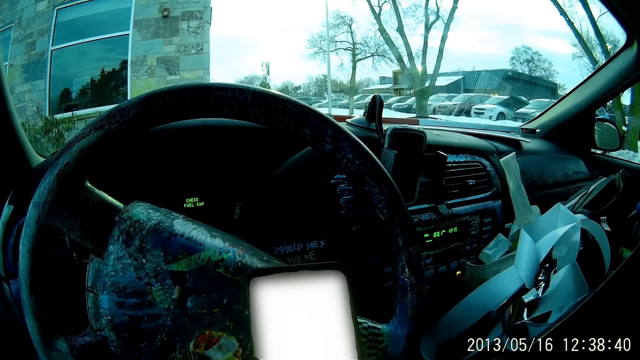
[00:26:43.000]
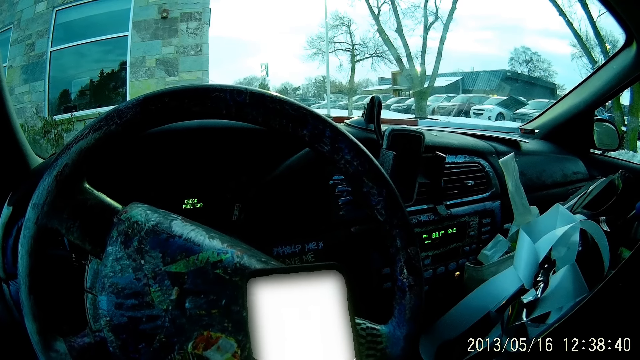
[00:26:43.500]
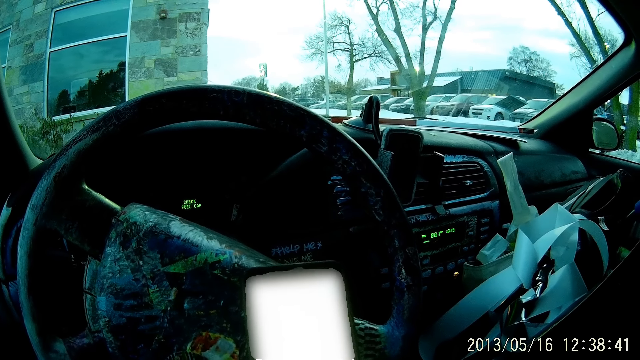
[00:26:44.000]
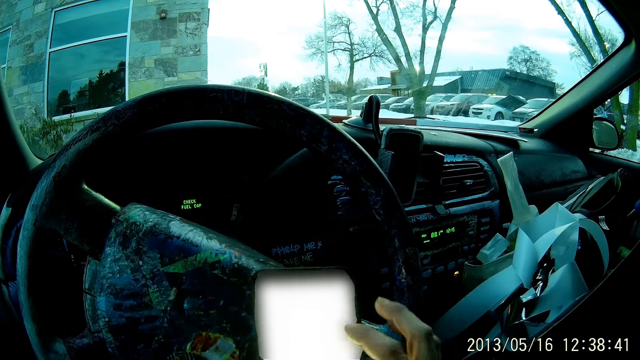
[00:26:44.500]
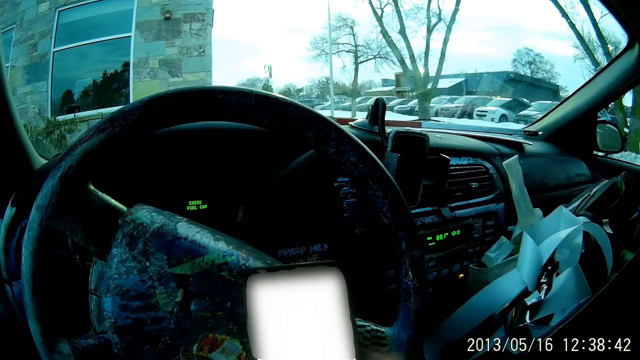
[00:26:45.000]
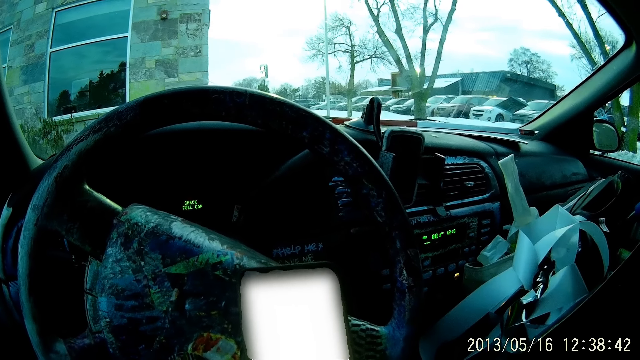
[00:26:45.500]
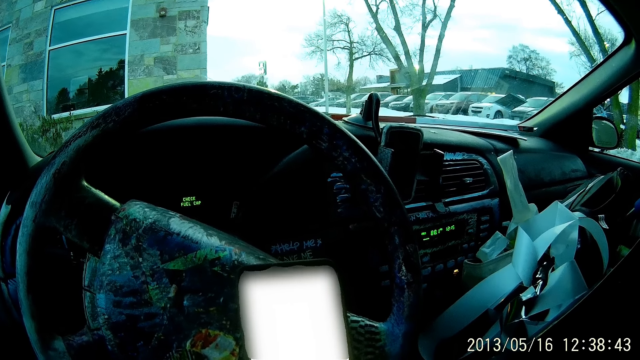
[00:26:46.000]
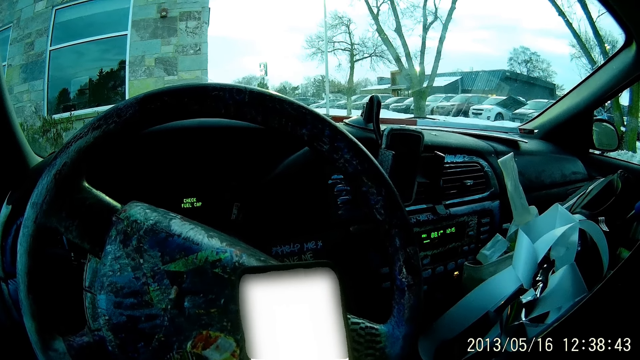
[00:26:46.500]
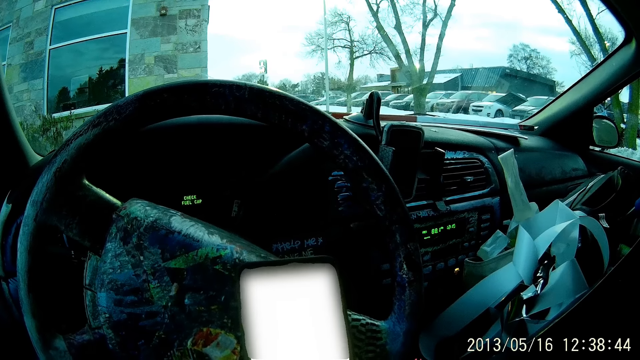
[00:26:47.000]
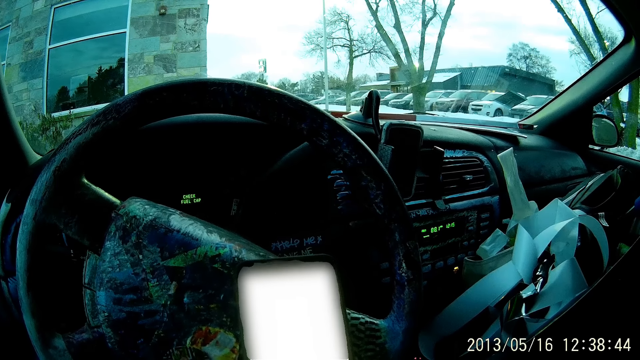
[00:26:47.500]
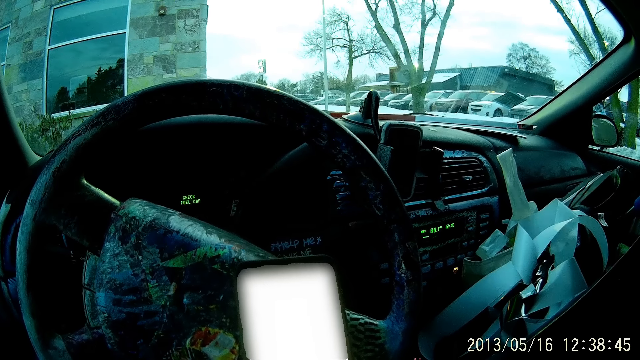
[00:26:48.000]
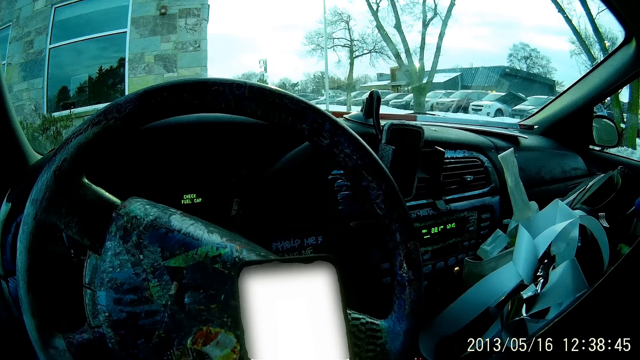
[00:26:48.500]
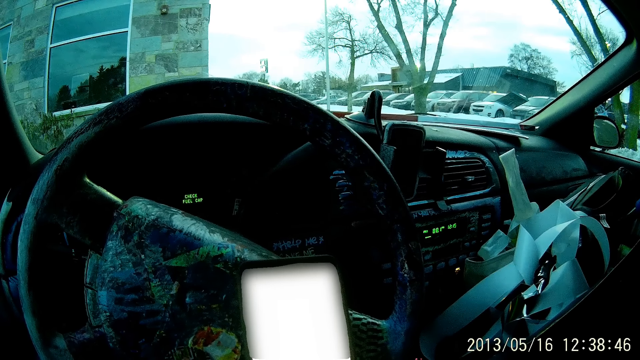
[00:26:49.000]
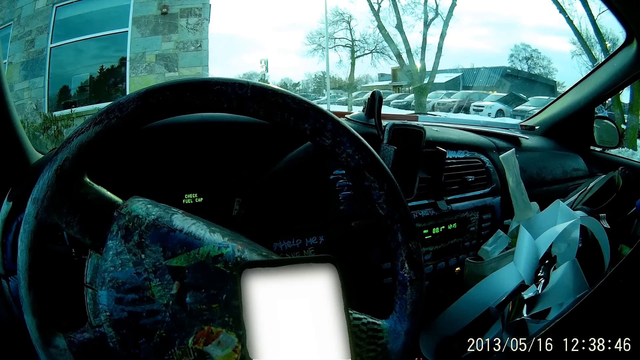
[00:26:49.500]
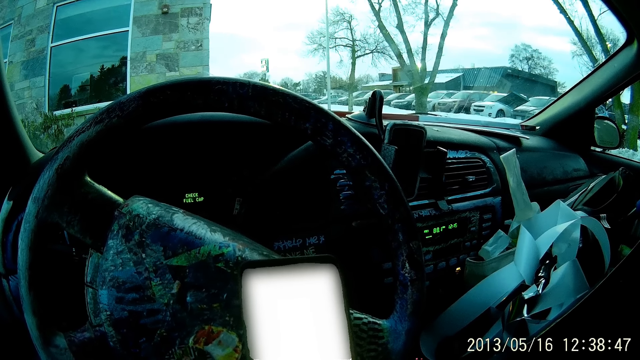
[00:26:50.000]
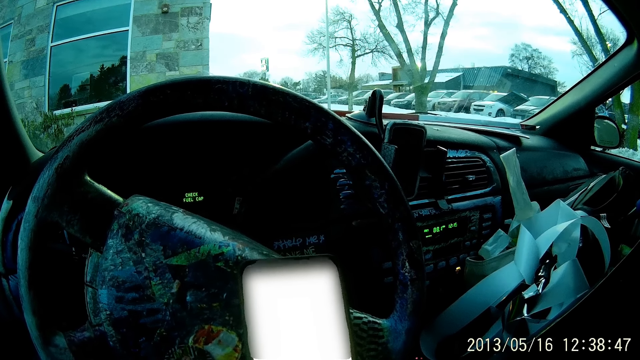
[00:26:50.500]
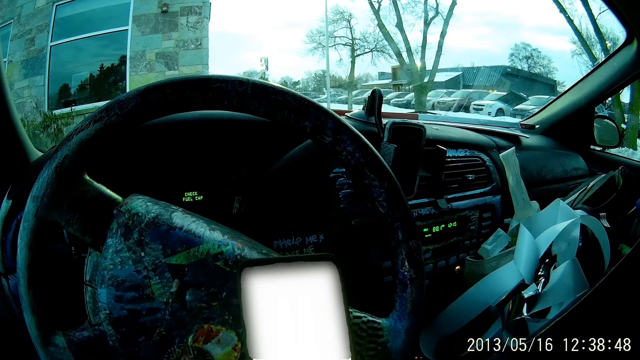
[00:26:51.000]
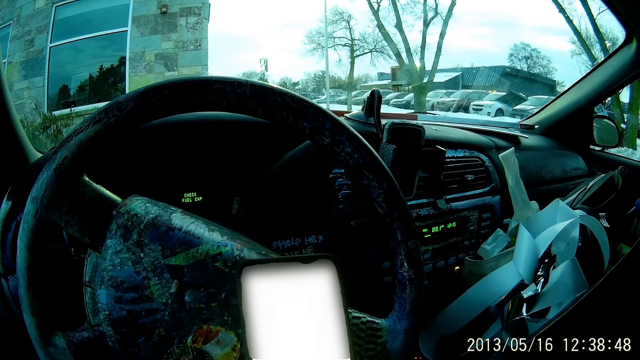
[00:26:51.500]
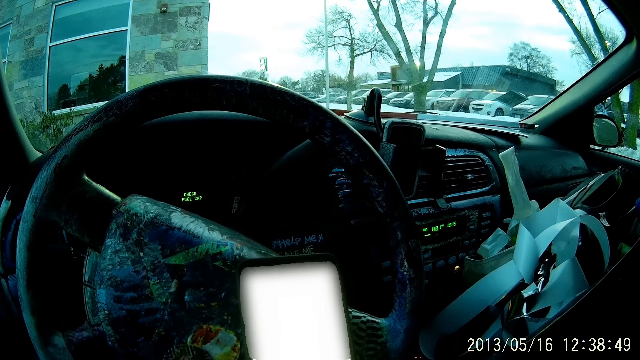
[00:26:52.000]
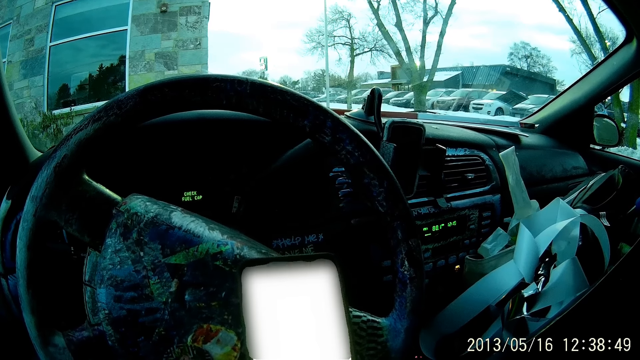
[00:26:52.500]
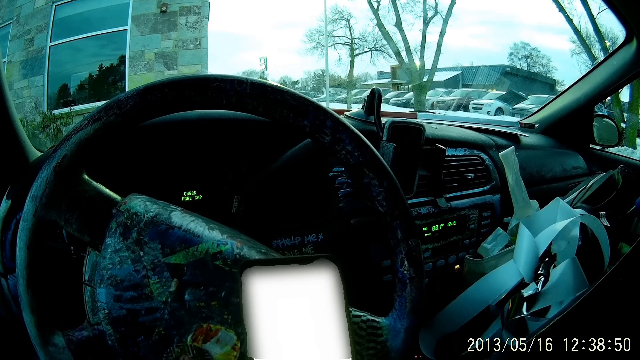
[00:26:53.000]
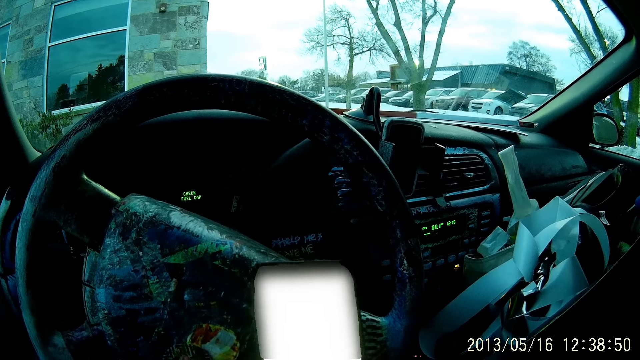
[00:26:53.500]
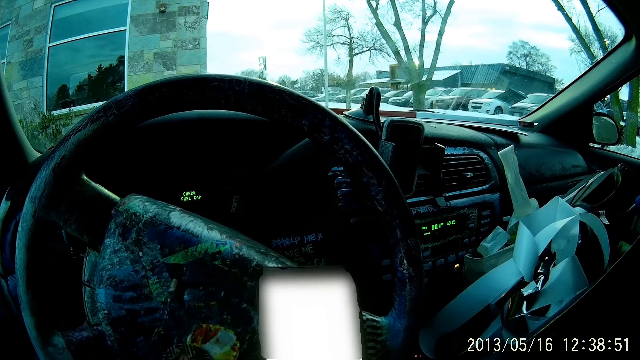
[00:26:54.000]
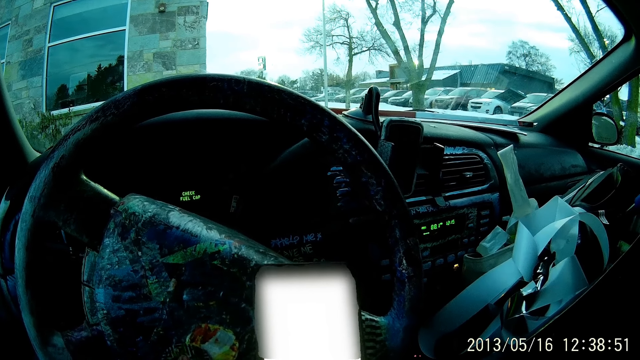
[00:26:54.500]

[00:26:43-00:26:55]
The camera wearer taps the phone. They look at the phone.

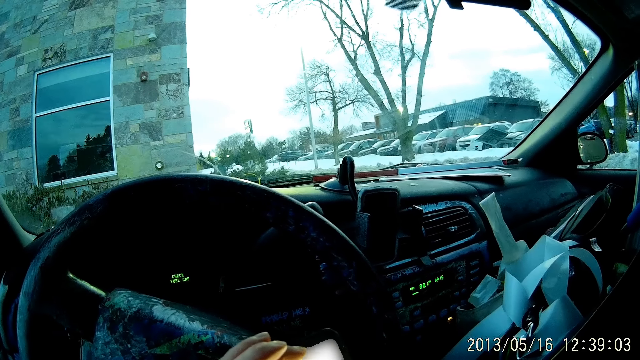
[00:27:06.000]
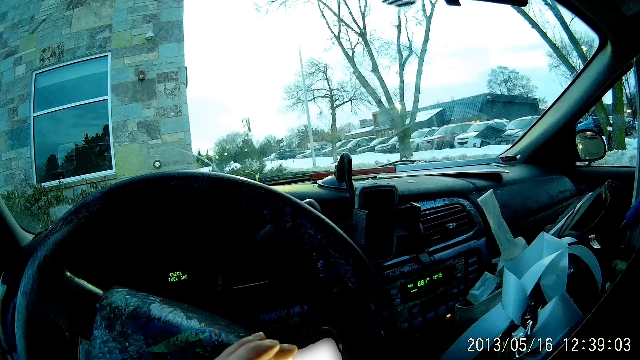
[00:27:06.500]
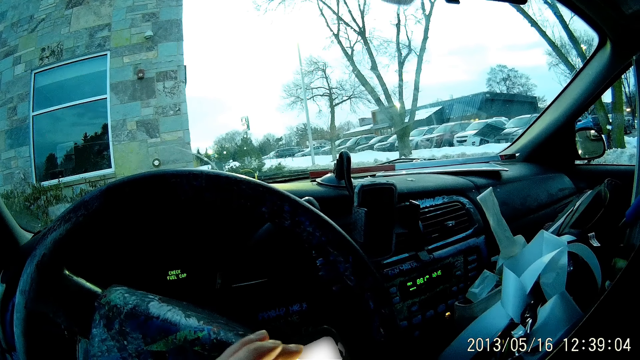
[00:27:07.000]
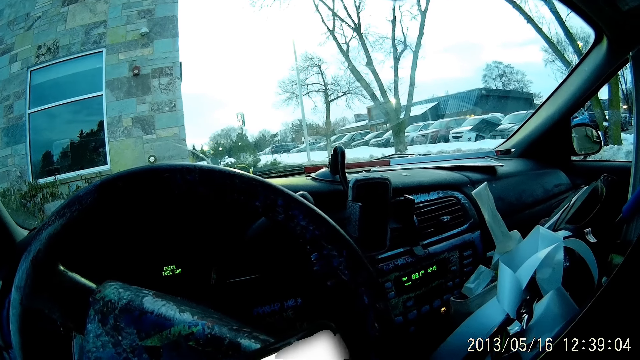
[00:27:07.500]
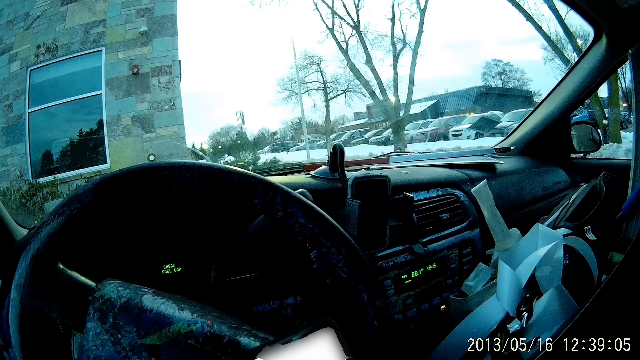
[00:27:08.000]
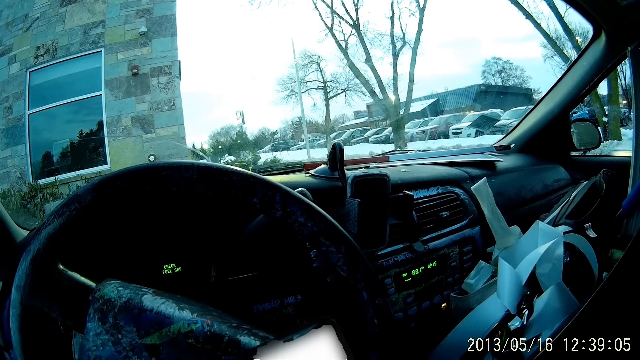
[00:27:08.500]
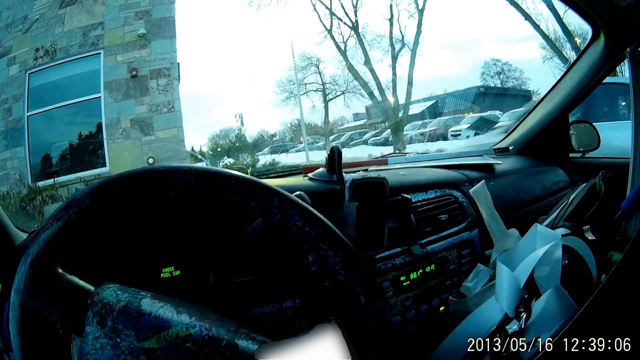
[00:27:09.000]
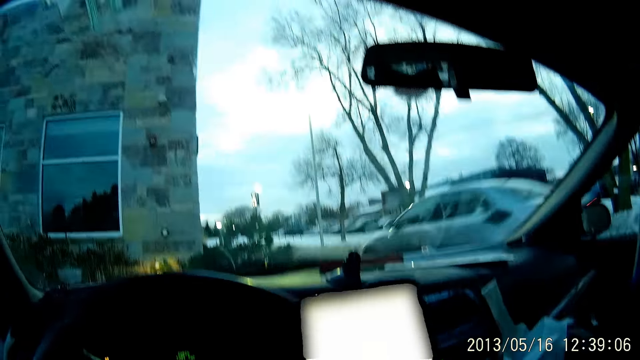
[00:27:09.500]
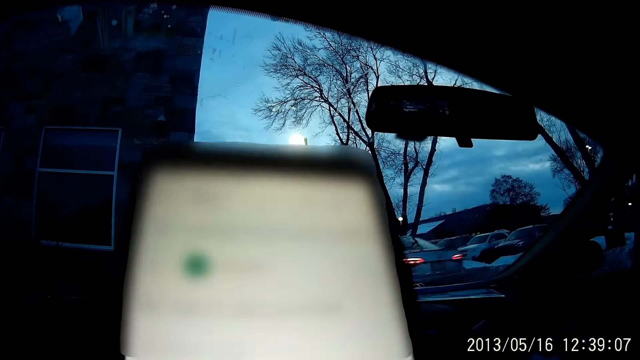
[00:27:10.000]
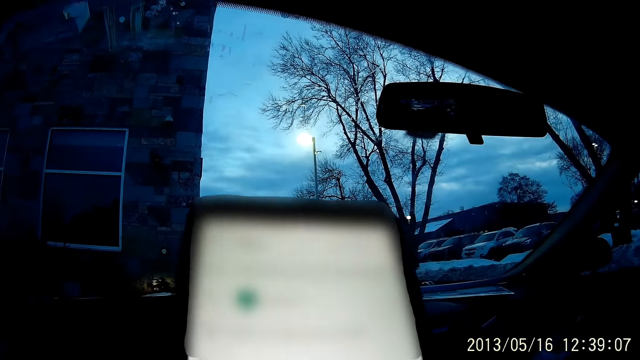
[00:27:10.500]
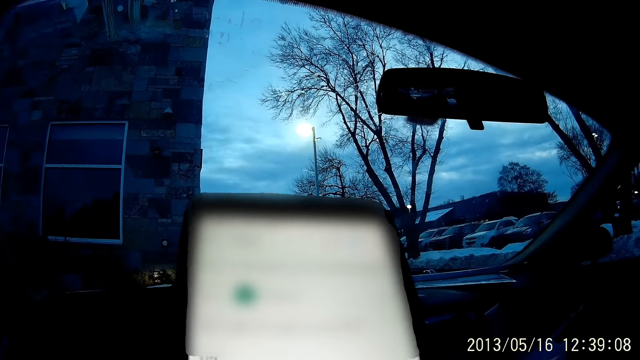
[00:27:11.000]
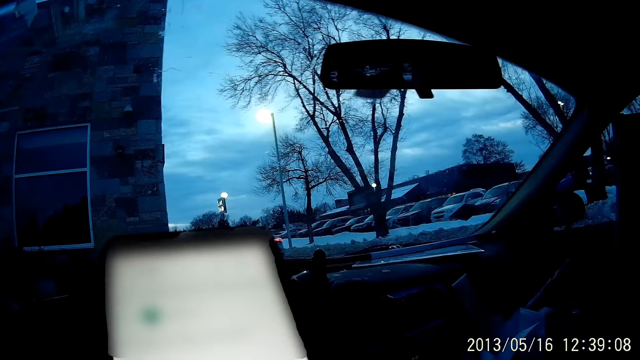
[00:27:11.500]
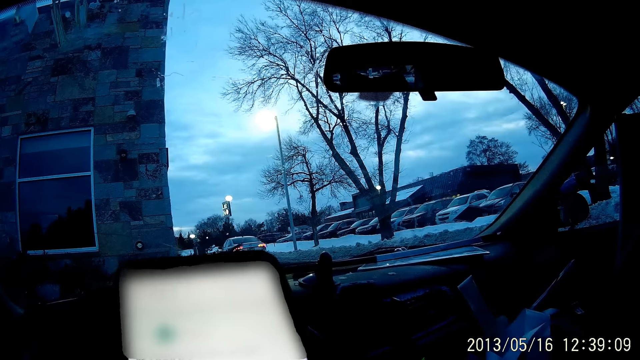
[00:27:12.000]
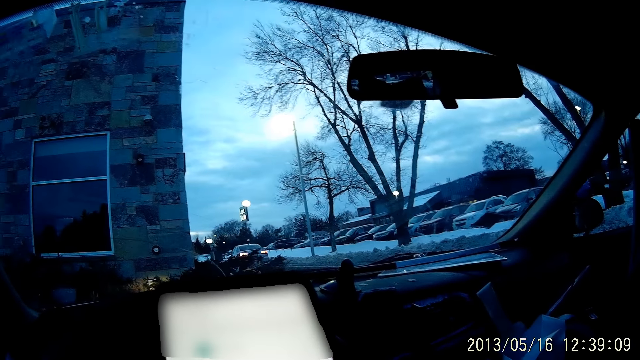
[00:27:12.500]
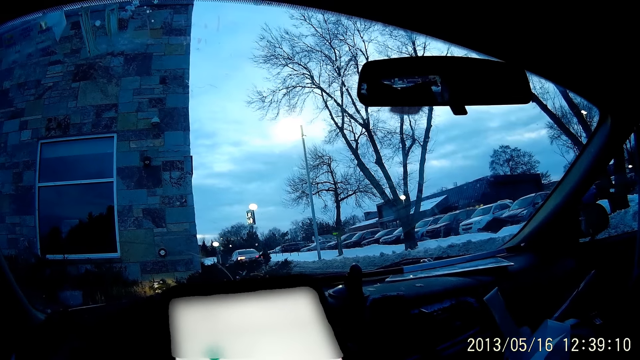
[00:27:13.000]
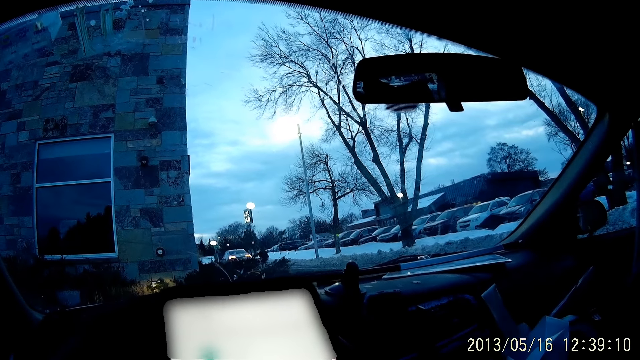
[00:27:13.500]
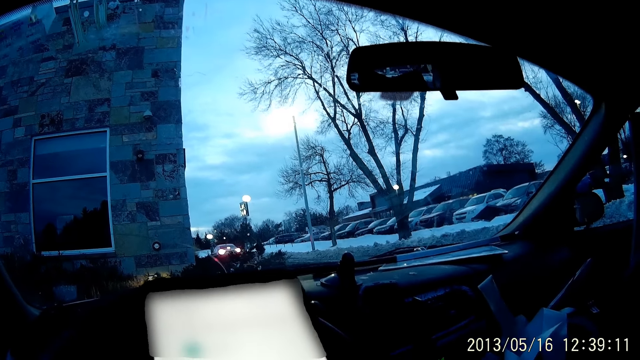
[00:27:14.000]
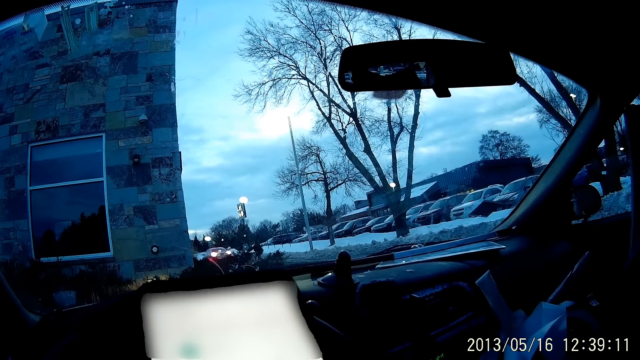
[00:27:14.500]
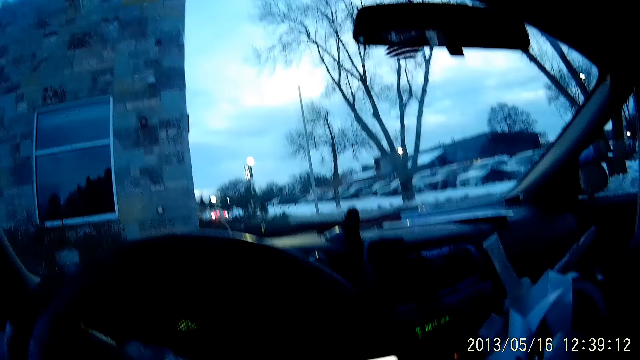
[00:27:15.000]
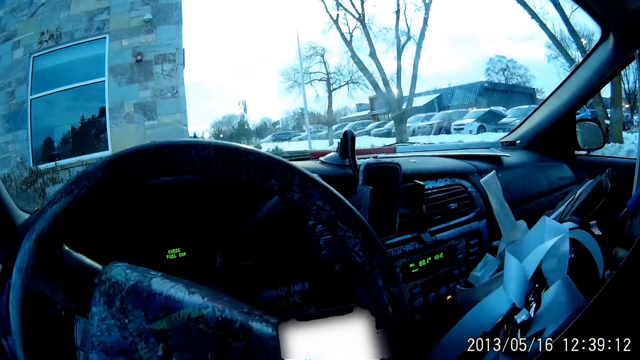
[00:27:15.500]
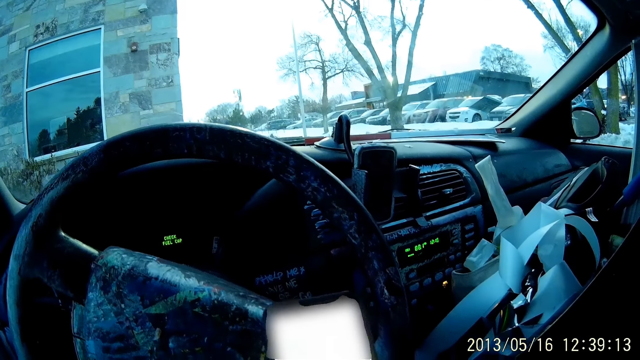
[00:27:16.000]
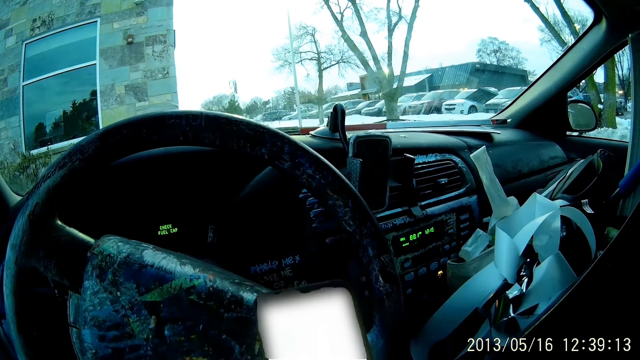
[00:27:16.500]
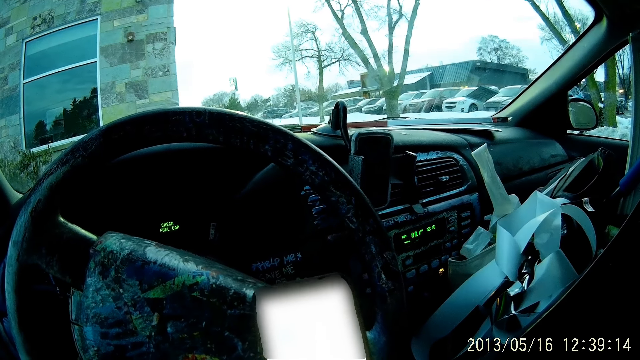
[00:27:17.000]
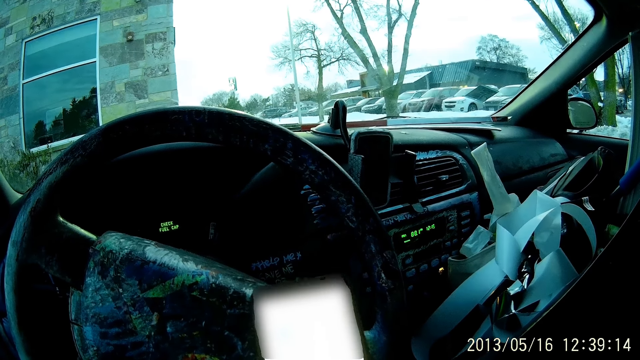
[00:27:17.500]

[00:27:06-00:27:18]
The camera wearer taps the phone. They raise the phone. They move down the phone. They operate the phone with both hands in the car.
